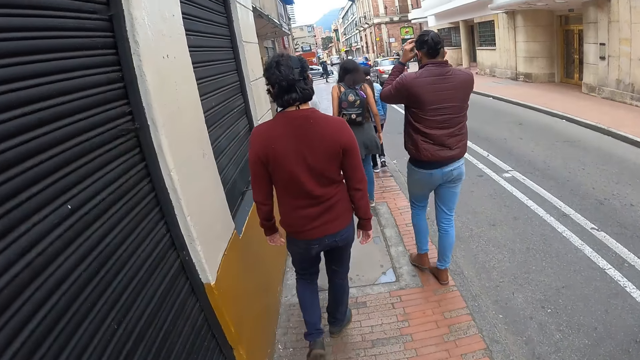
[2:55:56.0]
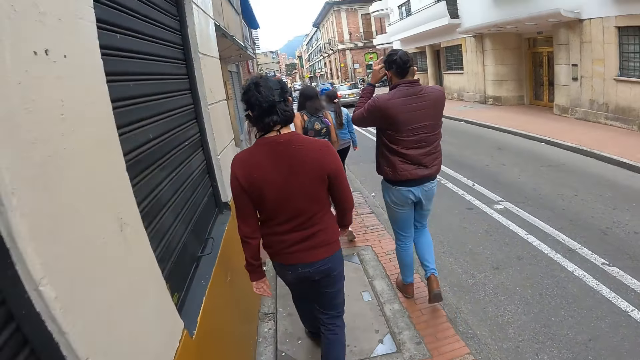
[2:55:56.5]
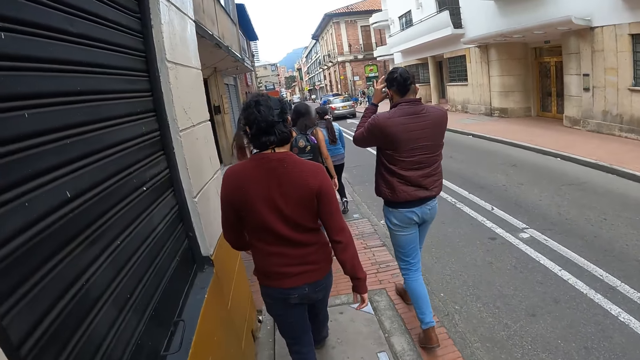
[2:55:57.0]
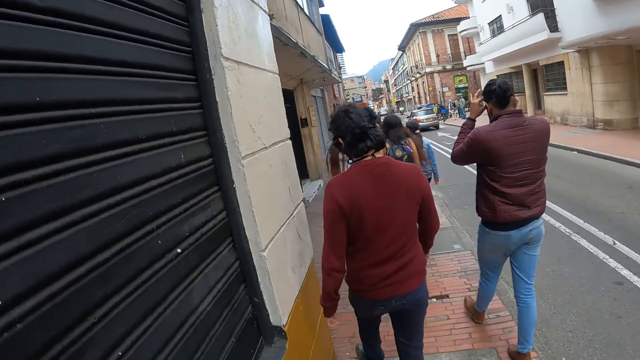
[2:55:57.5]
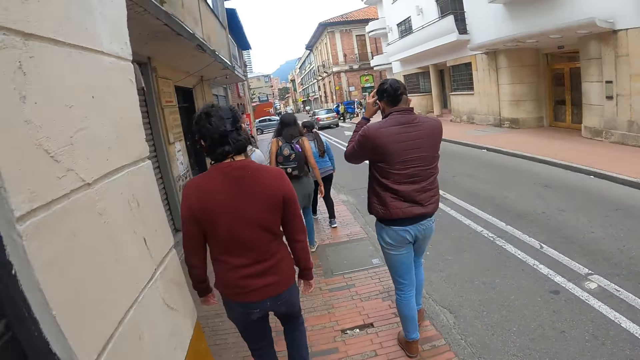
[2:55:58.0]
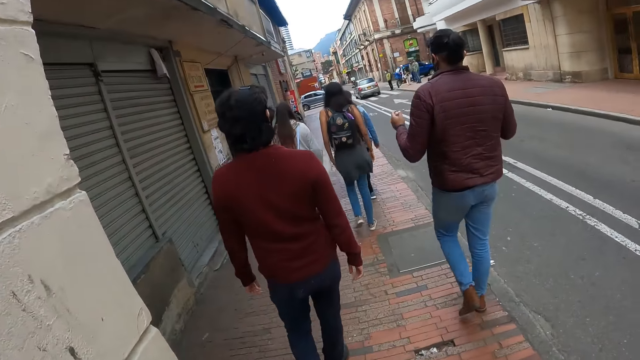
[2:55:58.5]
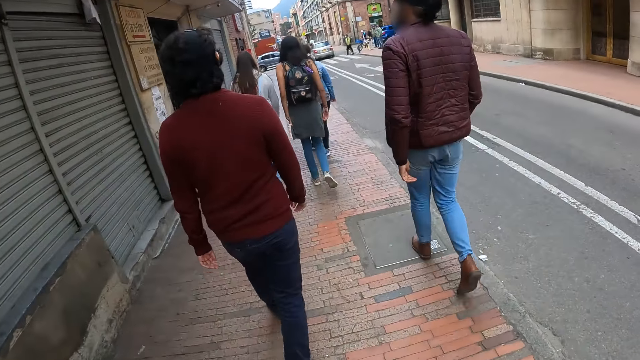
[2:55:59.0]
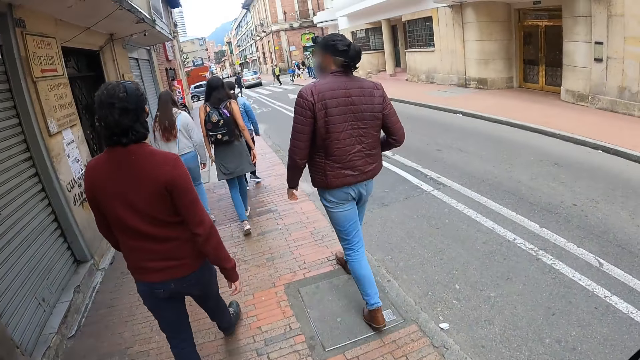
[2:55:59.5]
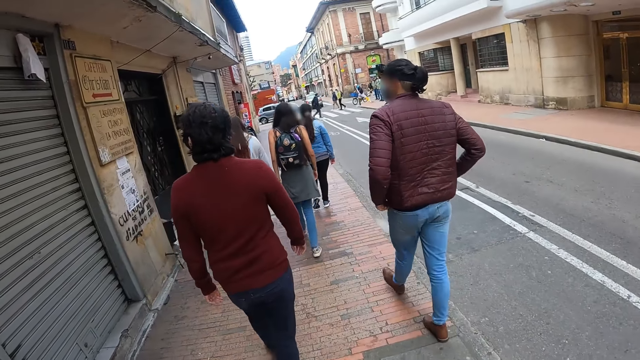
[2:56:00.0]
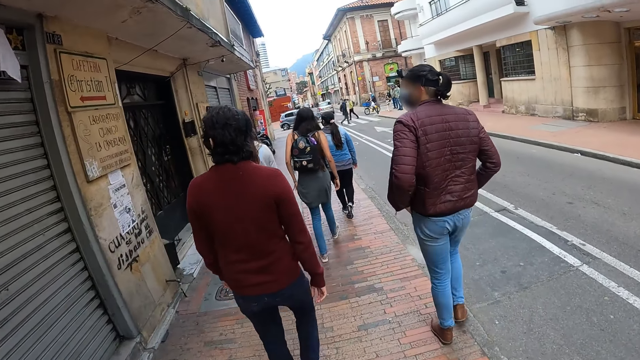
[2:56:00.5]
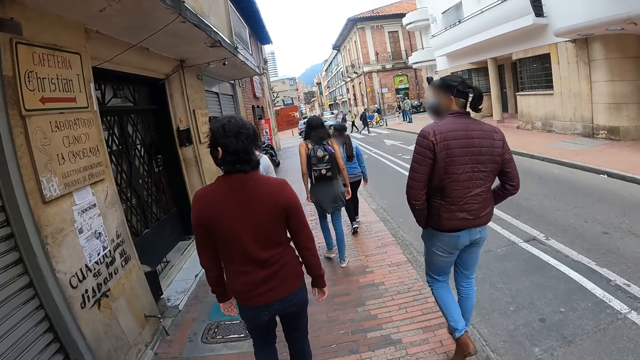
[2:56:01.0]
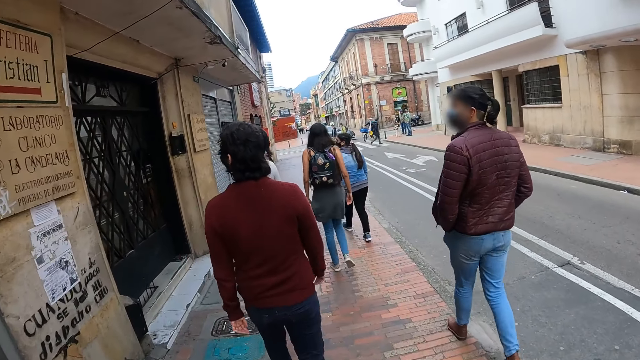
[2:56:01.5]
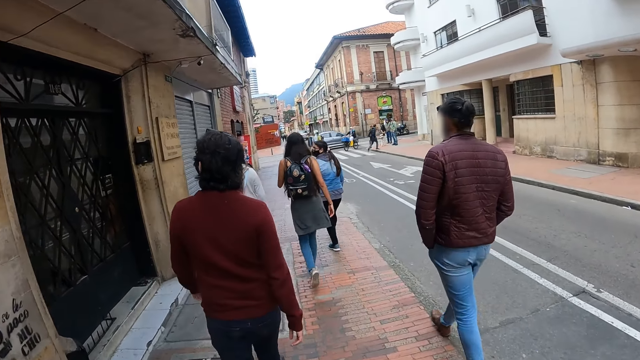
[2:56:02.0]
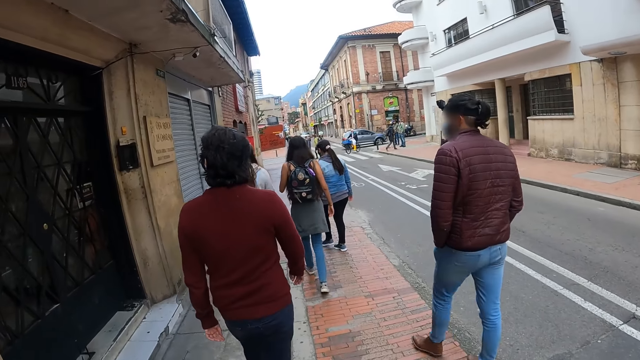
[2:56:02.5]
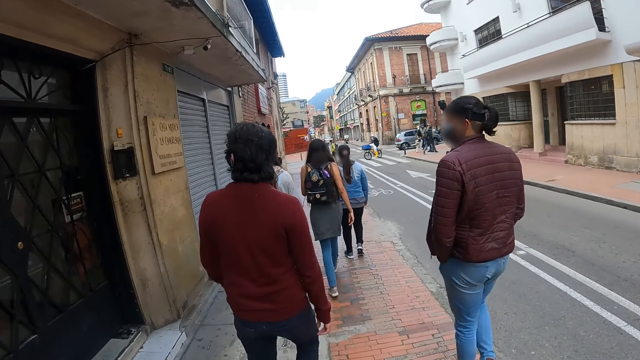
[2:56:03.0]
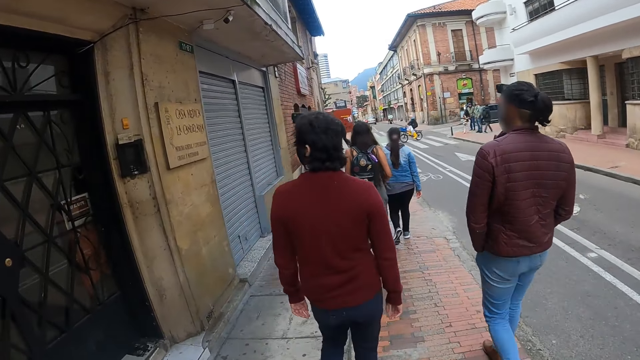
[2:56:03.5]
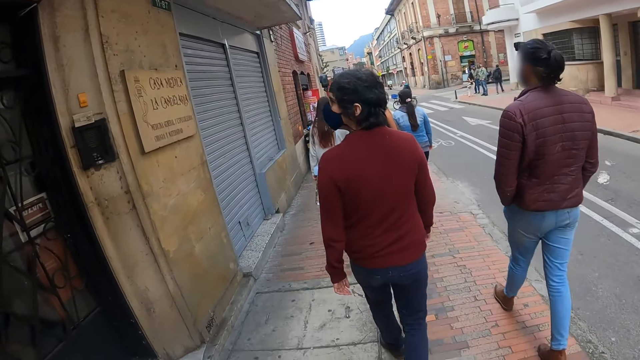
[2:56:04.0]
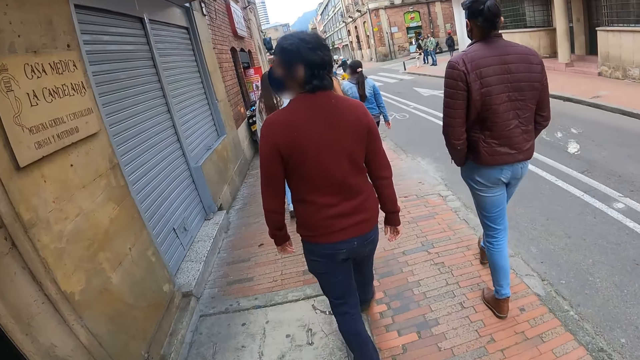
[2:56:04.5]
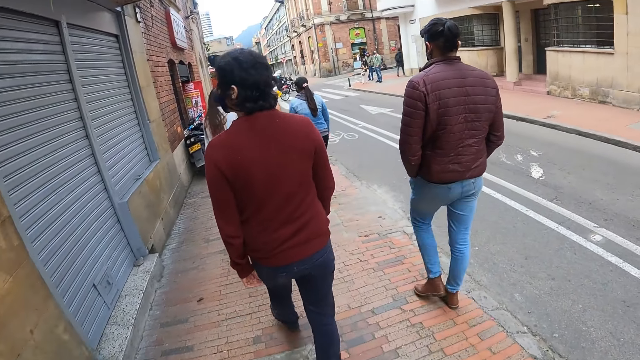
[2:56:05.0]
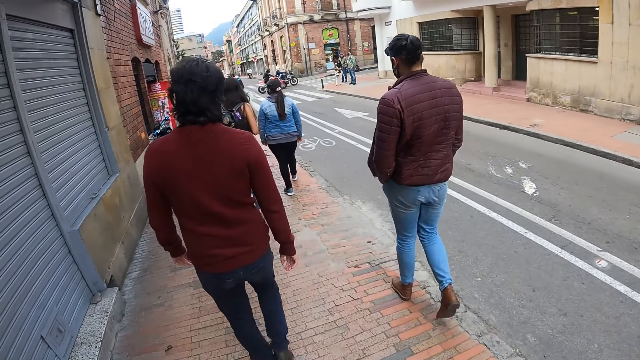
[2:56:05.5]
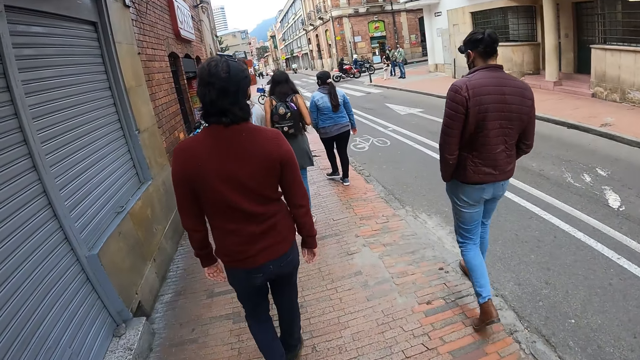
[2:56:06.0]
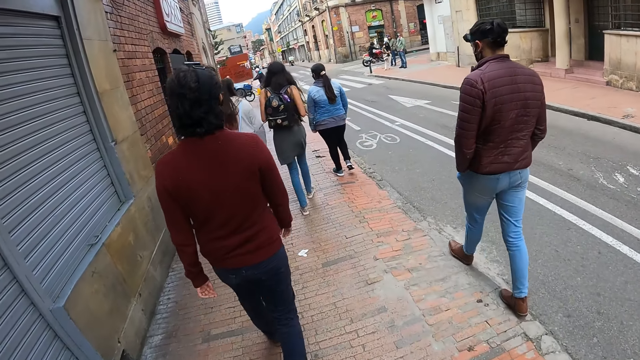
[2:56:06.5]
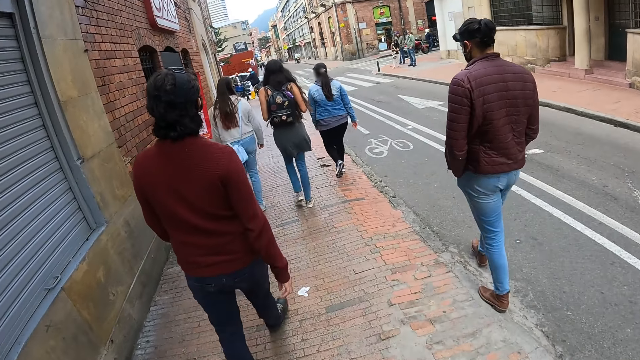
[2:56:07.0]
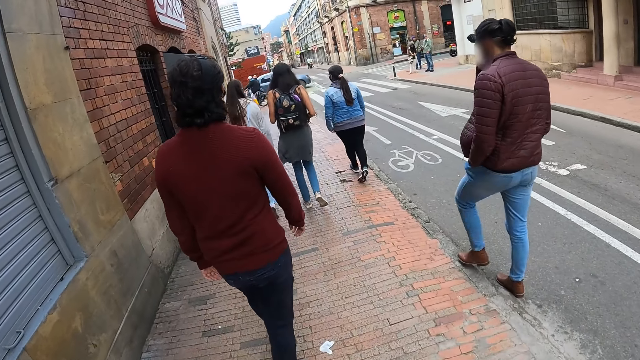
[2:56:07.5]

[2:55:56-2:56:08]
The camera wearer looks in front. They walk in front.

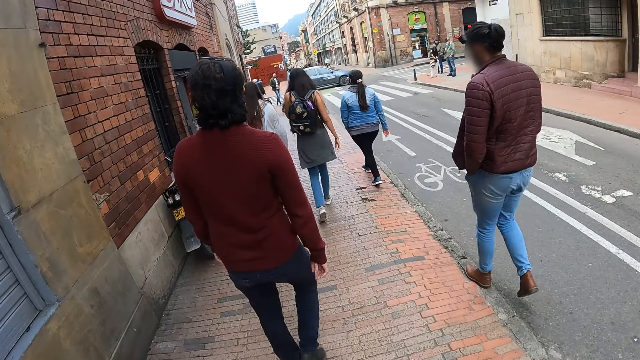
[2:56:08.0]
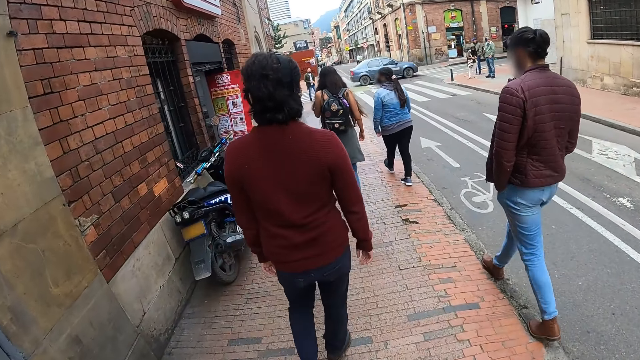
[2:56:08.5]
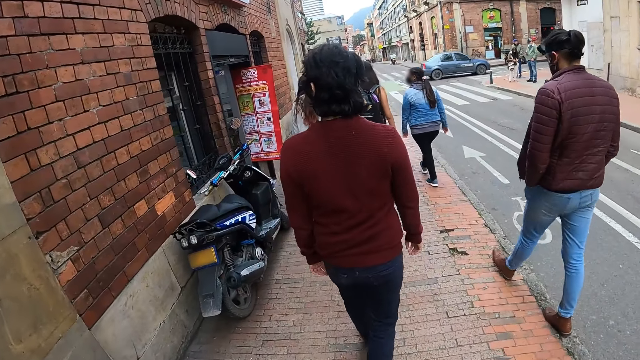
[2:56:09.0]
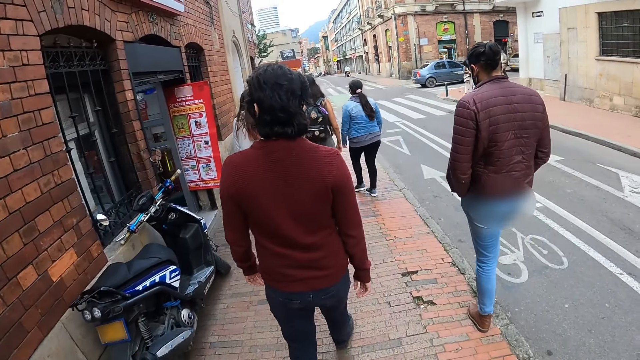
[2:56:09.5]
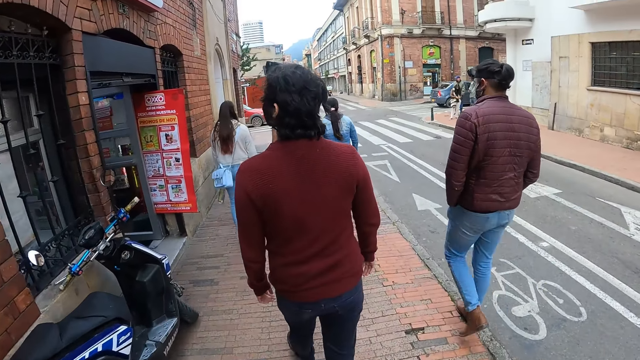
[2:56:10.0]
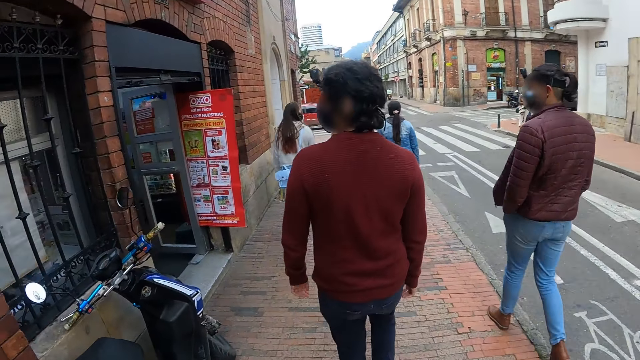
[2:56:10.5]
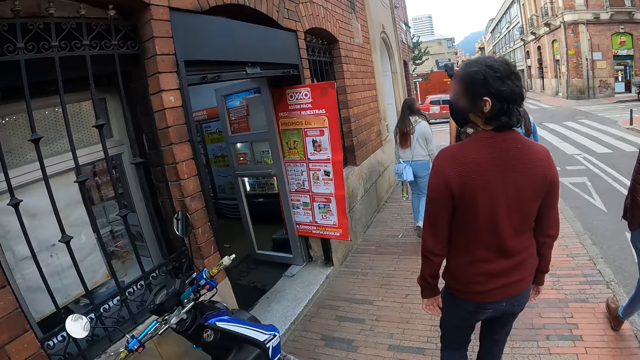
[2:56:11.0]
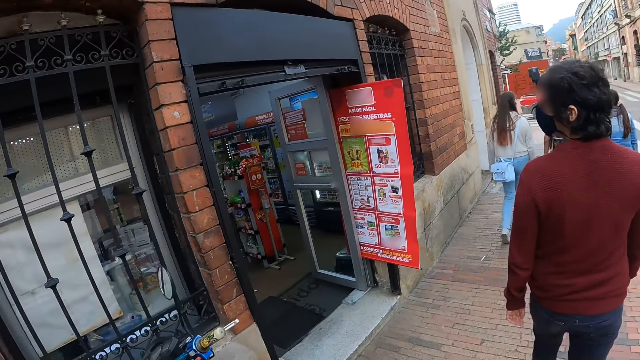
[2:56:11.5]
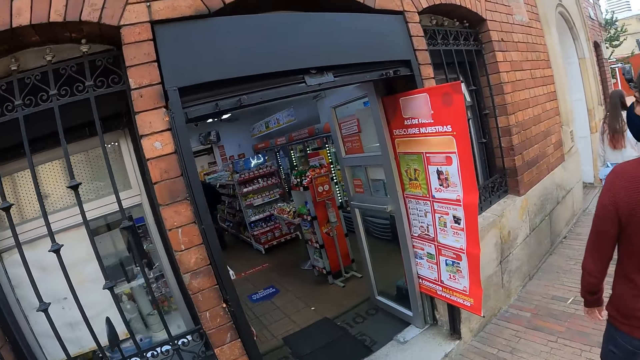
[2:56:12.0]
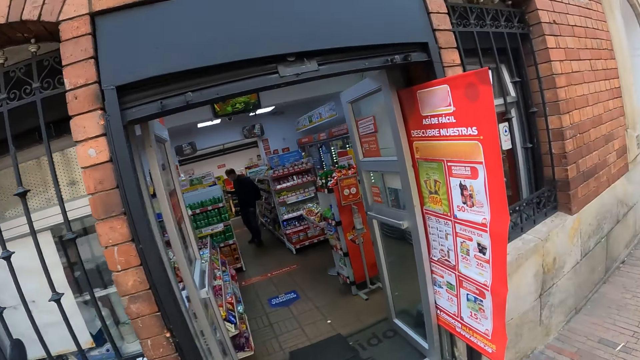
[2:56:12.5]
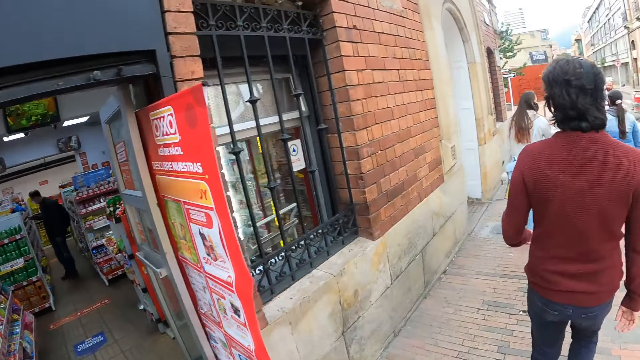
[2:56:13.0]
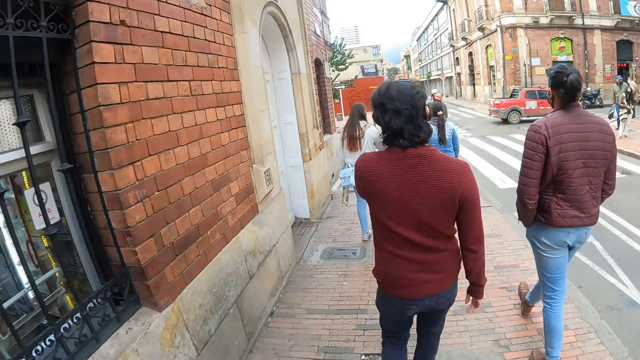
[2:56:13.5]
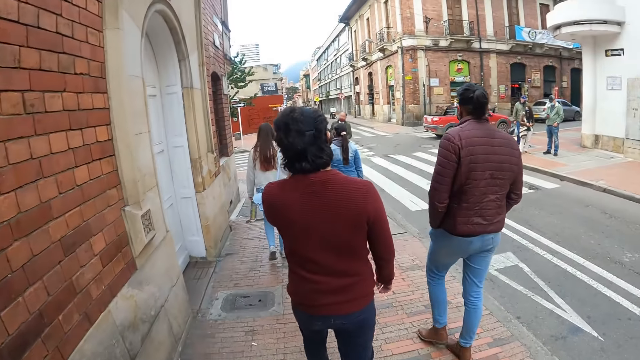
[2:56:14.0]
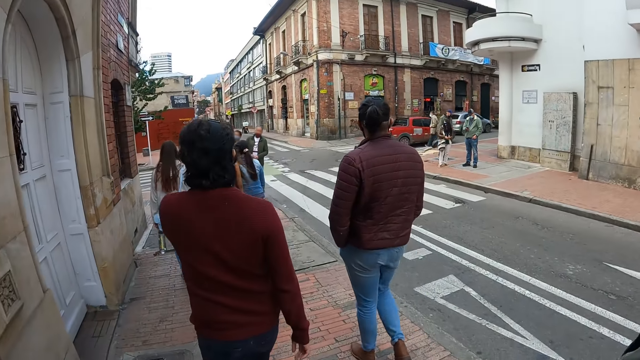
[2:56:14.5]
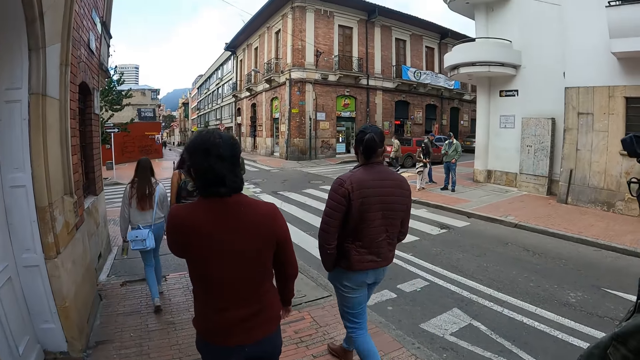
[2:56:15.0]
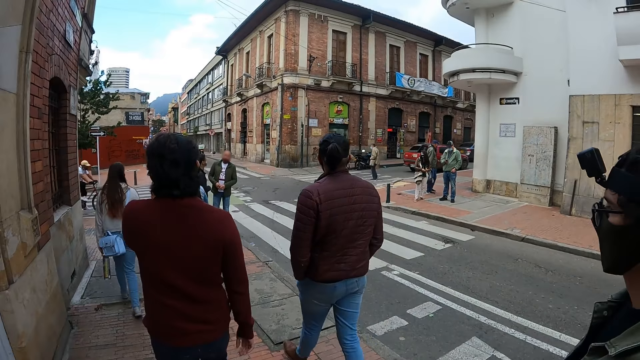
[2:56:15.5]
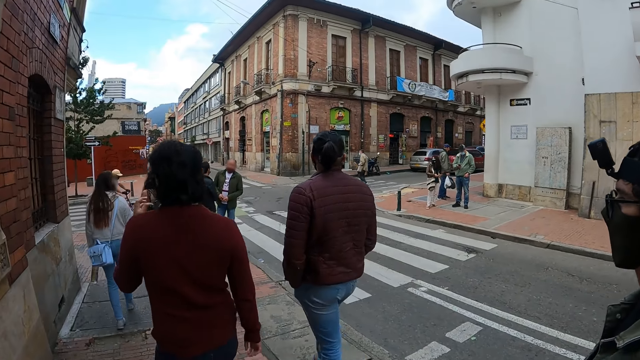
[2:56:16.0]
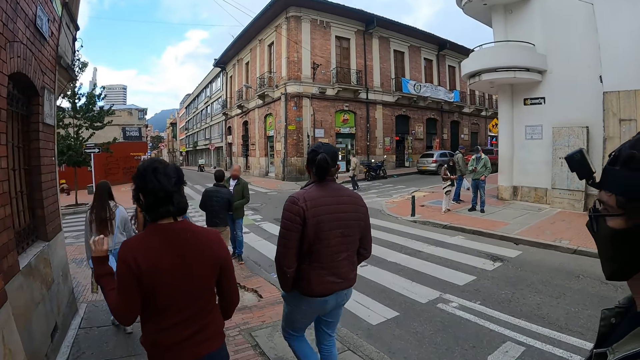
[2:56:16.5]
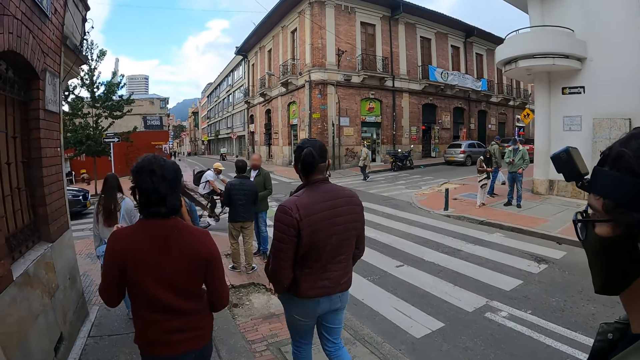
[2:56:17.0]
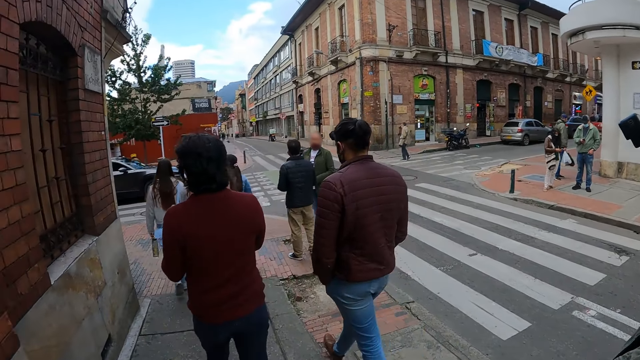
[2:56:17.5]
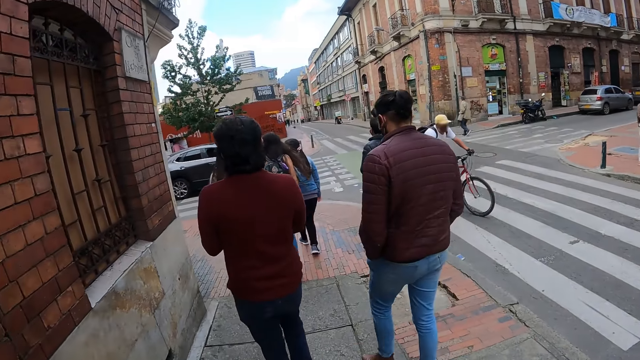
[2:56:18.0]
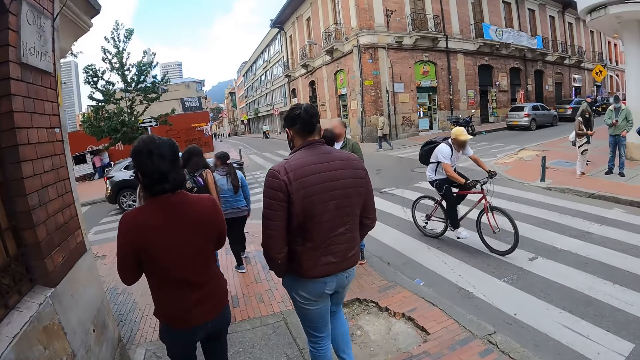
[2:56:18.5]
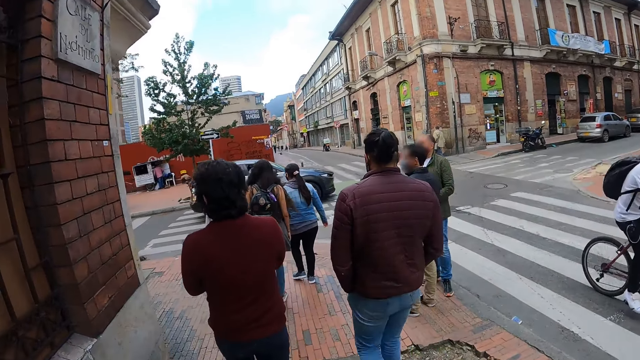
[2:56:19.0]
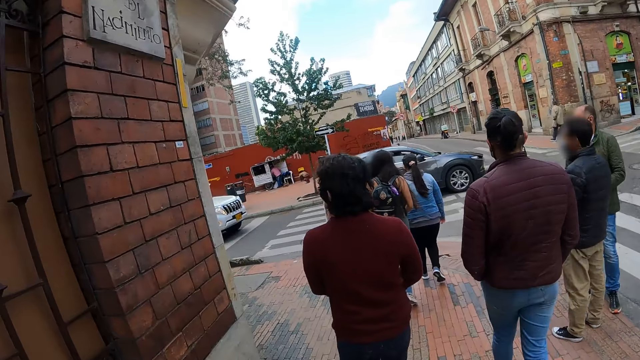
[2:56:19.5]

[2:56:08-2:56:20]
The camera wearer looks in front. They look around. They look sideways. They walk around. They look in front.
